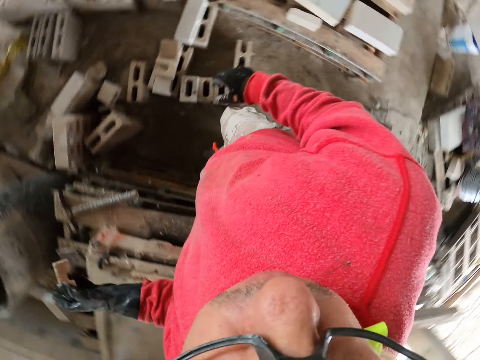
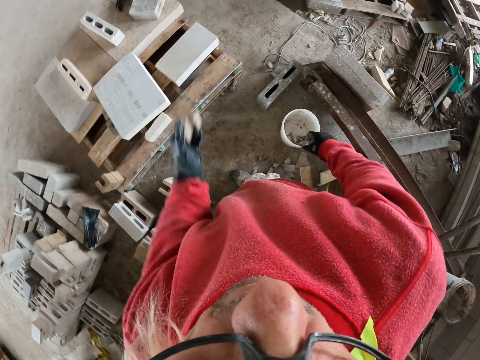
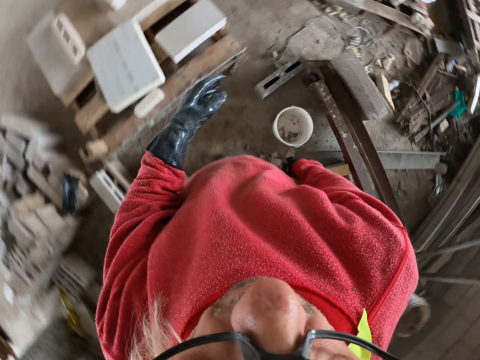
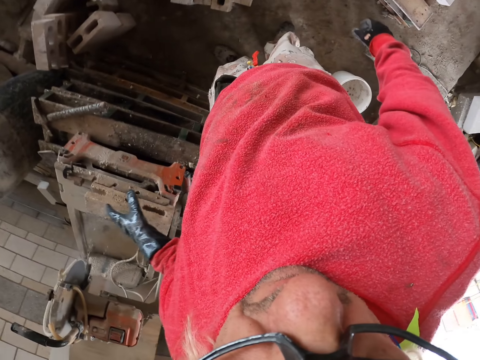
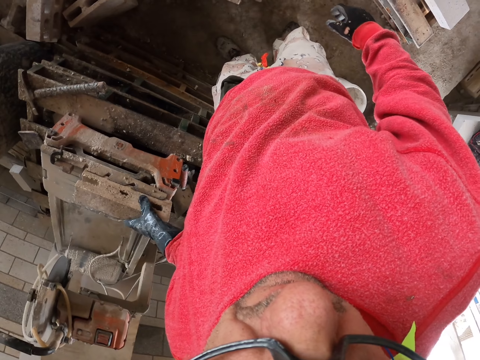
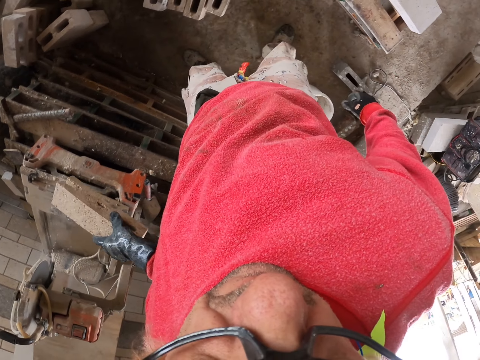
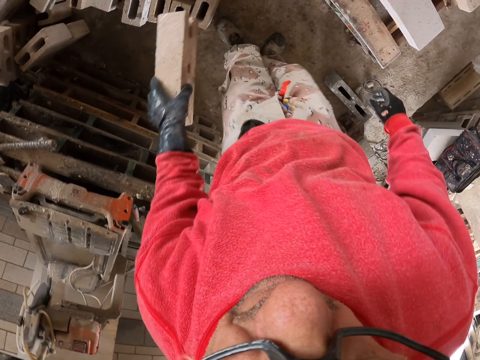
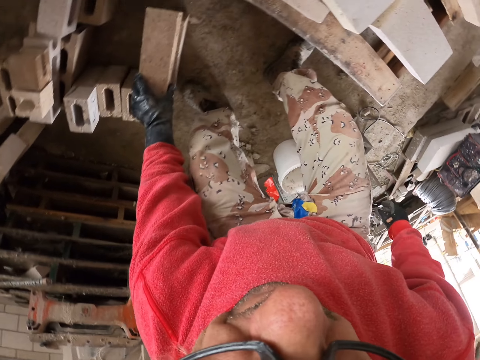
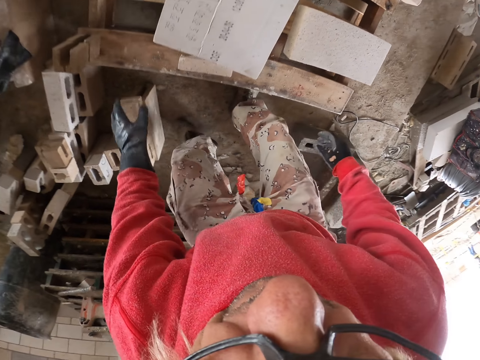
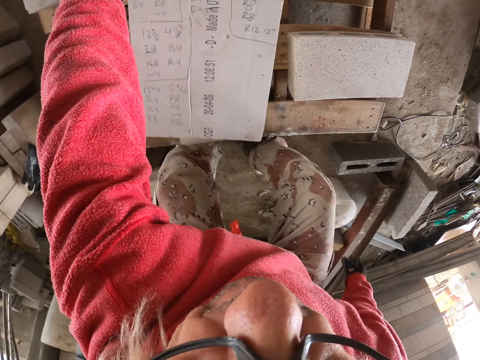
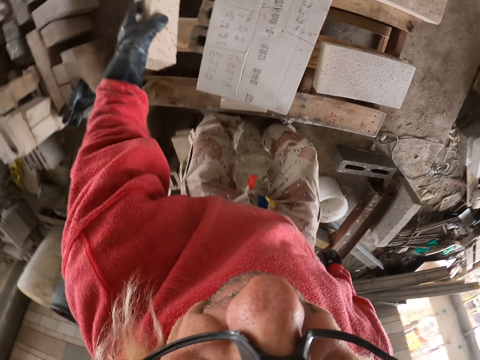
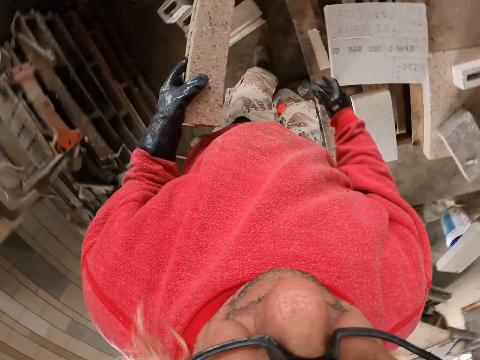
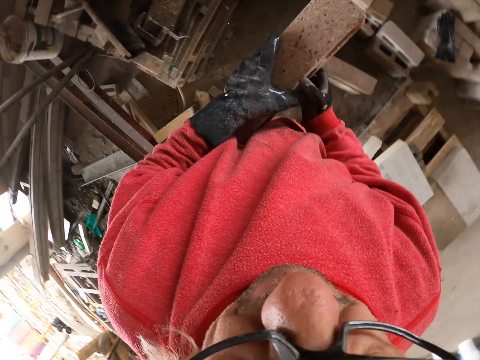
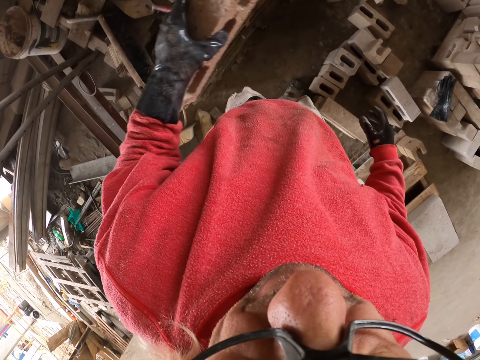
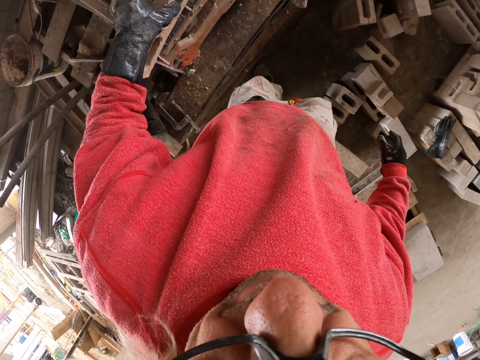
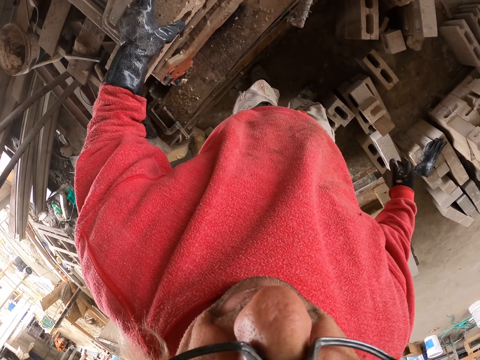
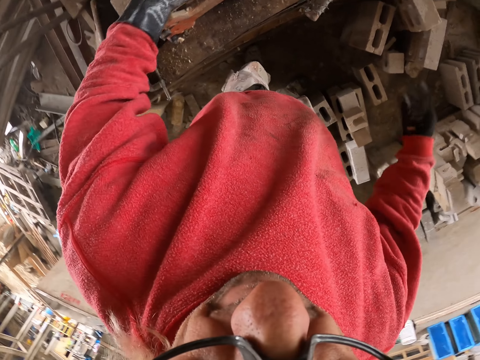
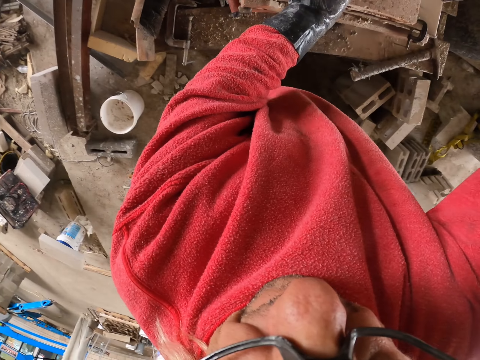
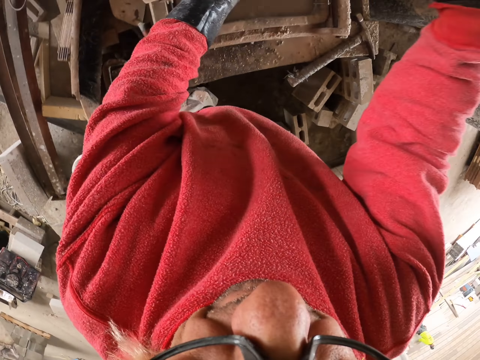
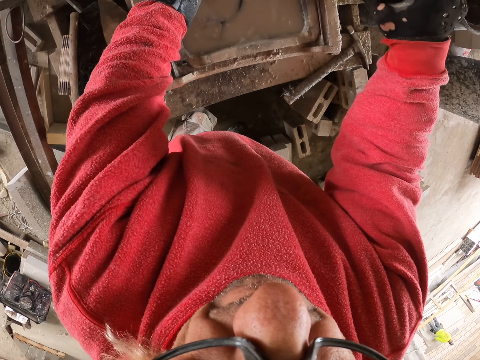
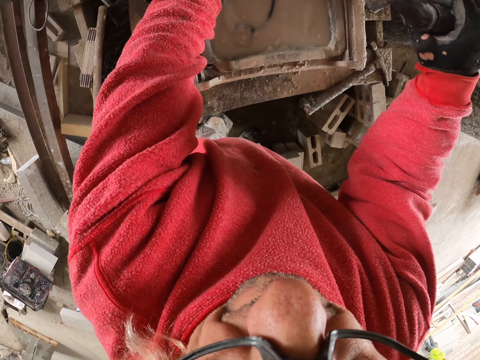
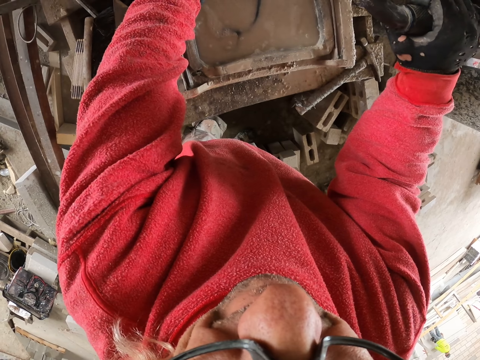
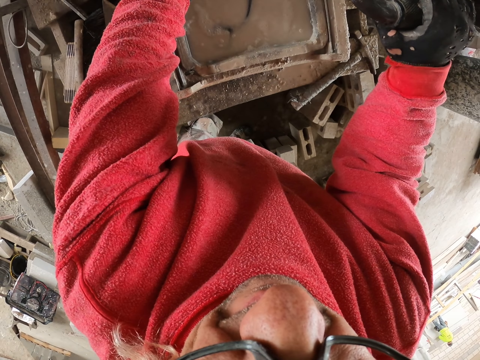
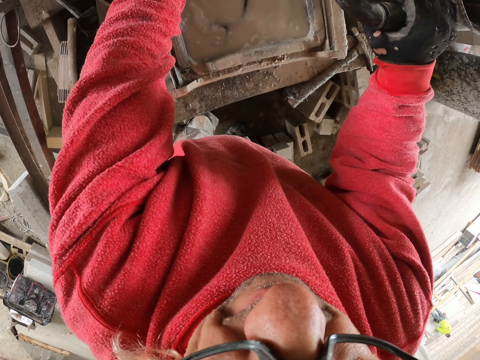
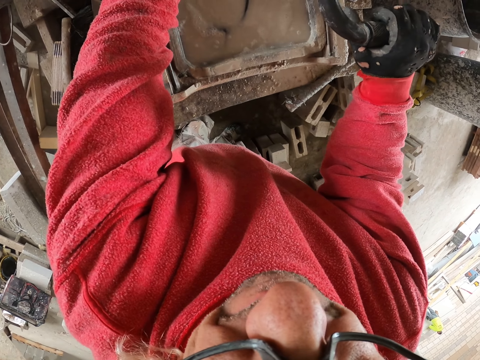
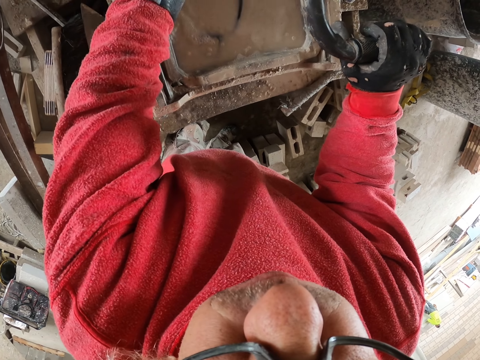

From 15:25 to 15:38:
The camera wearer throws a piece of something. They pick a concrete brick with the left hand. They put something on something. They pick something. They place the concrete brick on the brick cutter. They cut something.

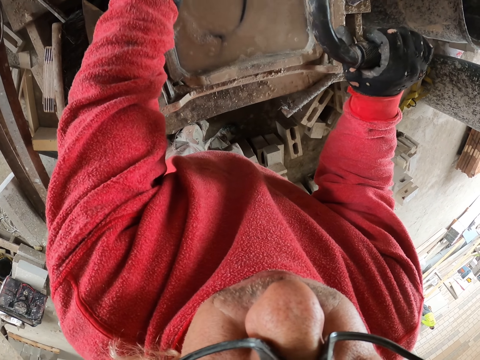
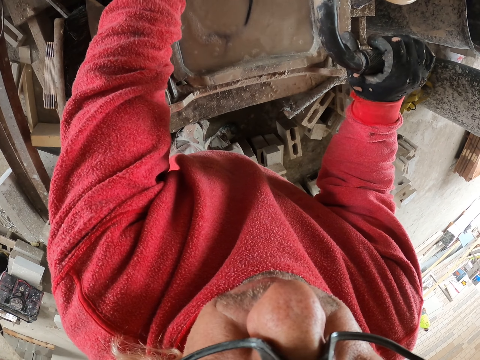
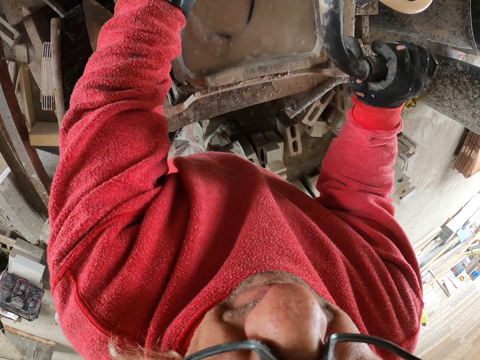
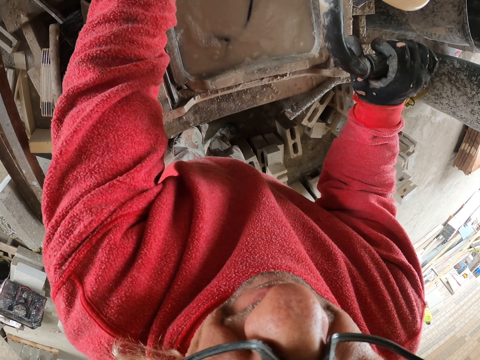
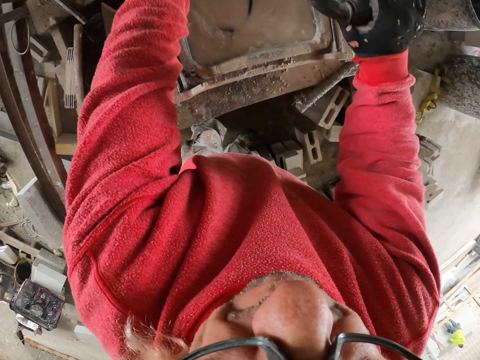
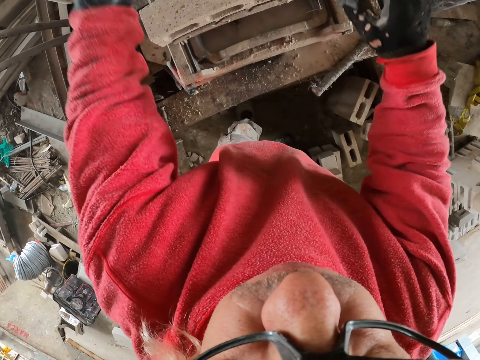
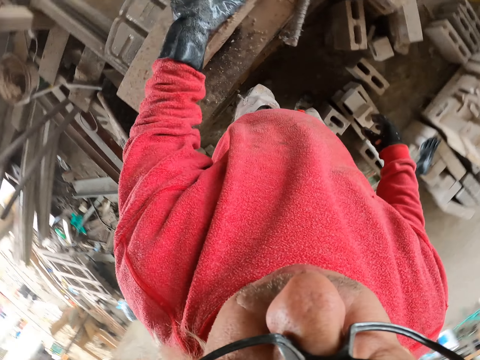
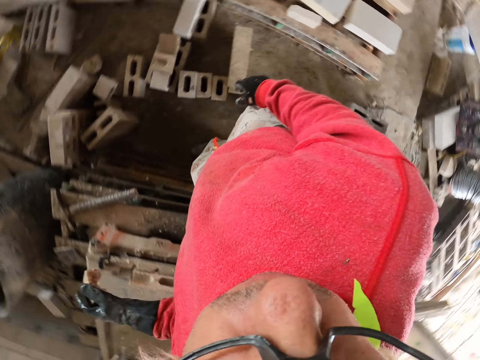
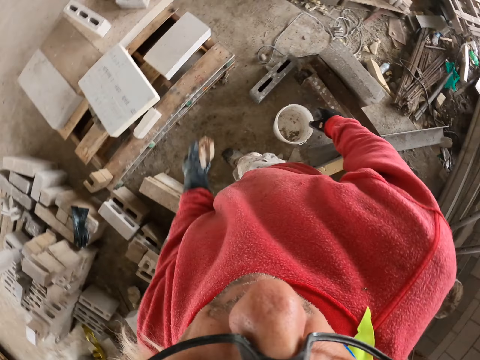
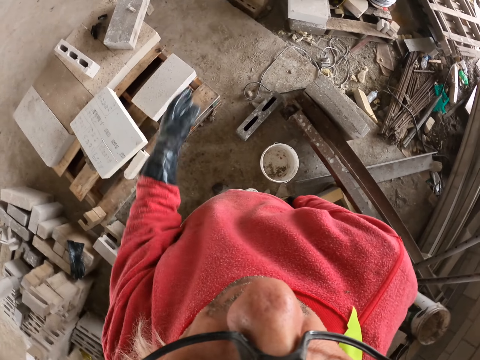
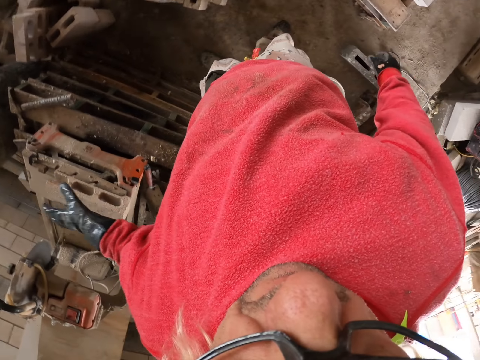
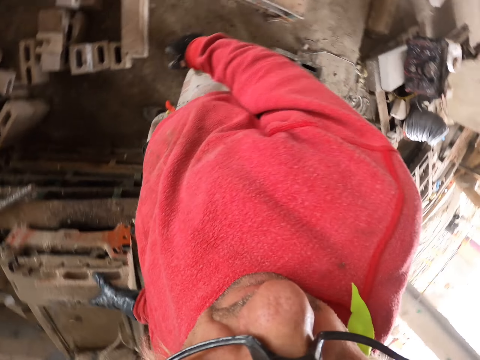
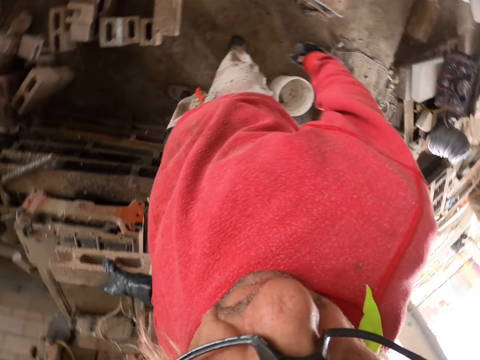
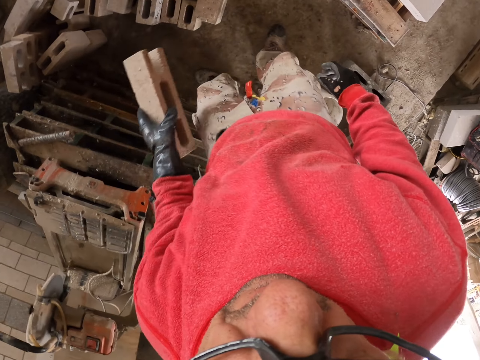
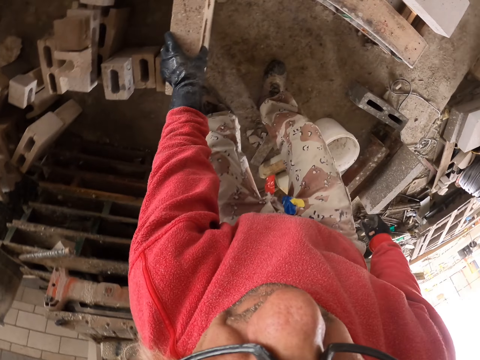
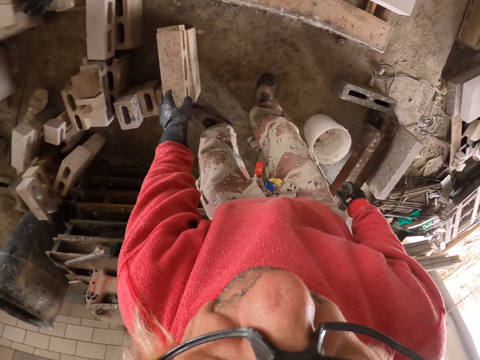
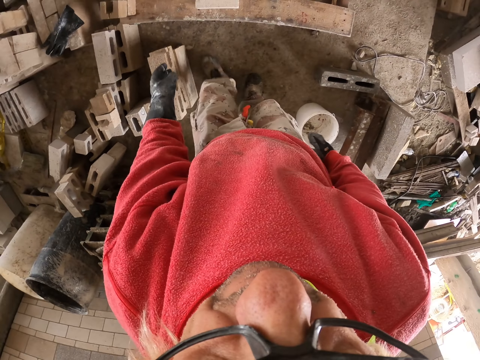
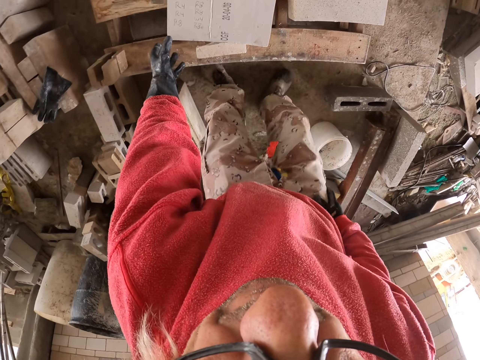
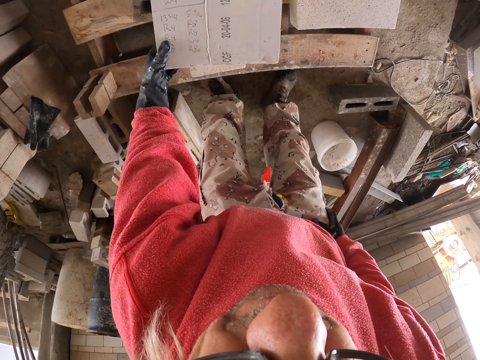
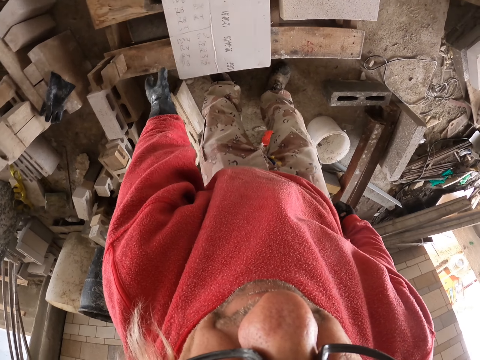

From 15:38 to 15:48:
The camera wearer throws a piece of concrete brick away. They pick something from the cutter. They put something on top of something. They hold the piece of concrete brick. They touch the box. They hold the paper.

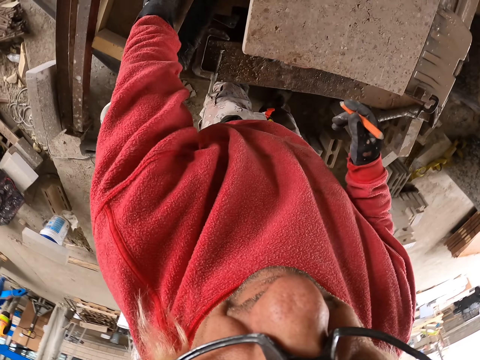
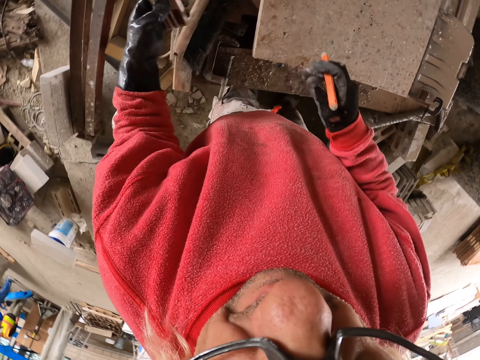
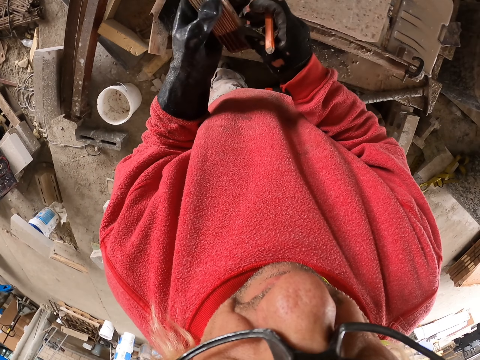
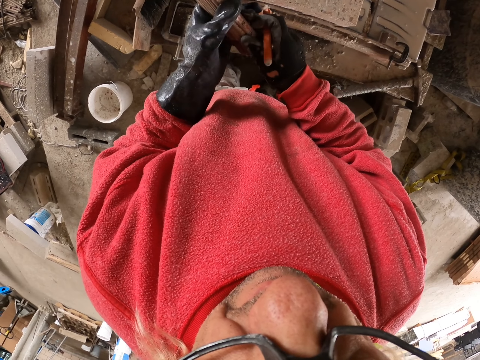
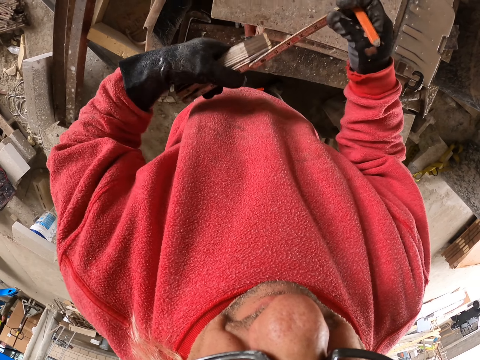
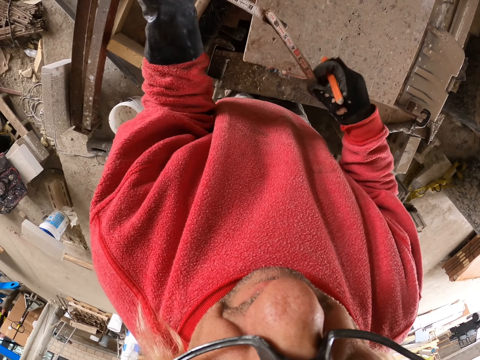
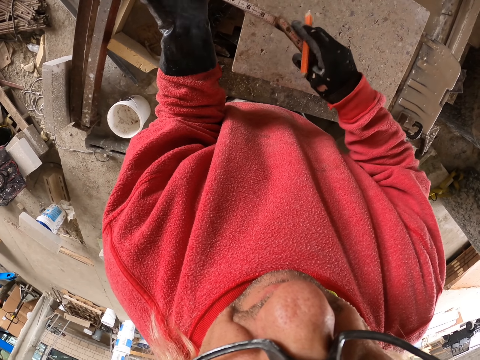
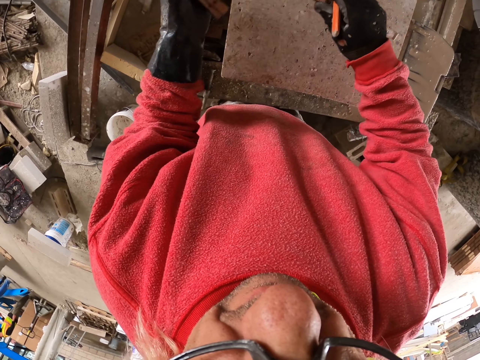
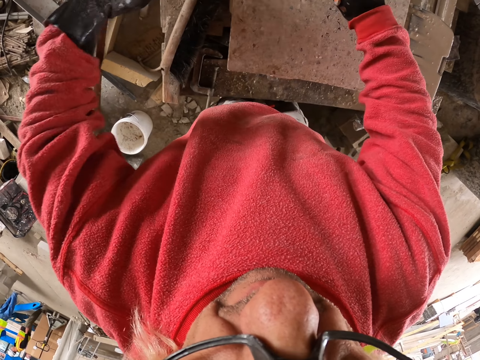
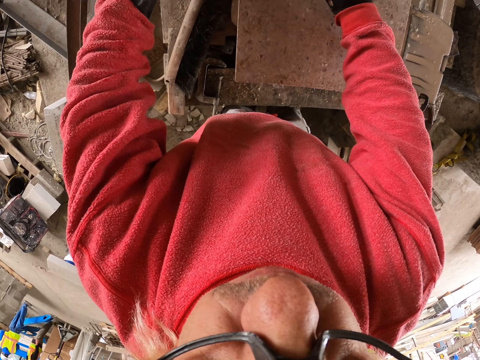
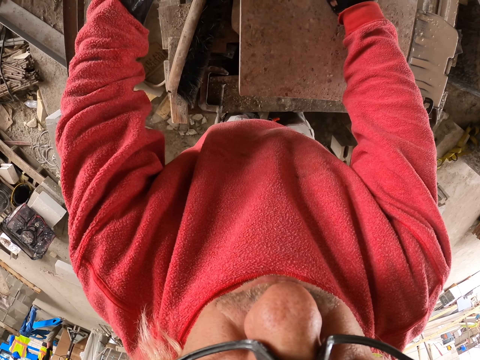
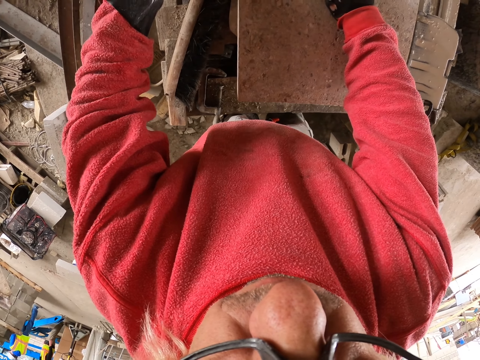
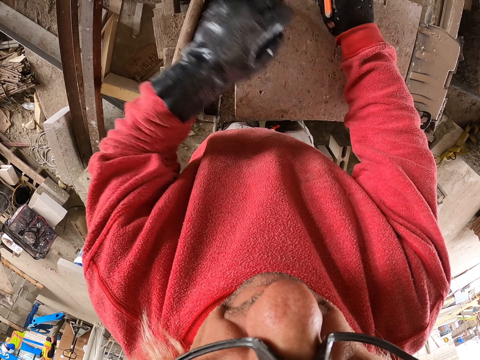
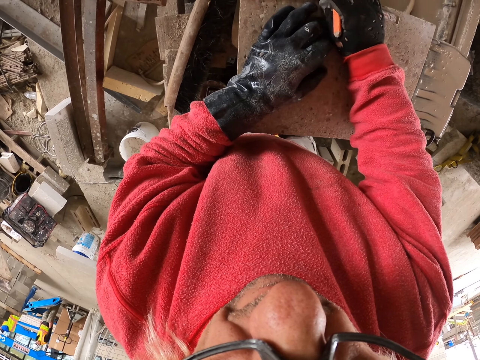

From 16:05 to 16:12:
The camera wearer picks the tape measure from a tool box. They unfold the tape measure. They measure a concrete brick.
